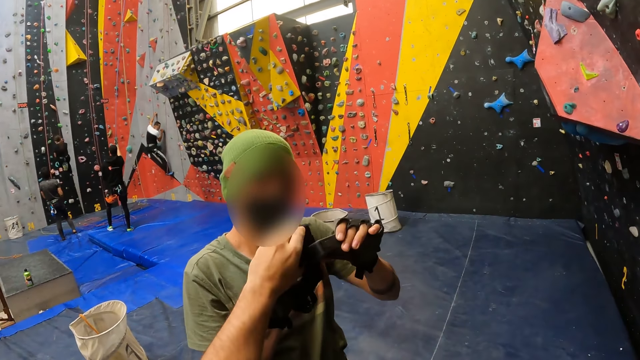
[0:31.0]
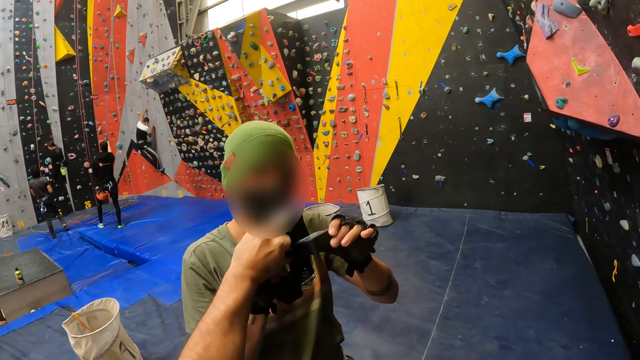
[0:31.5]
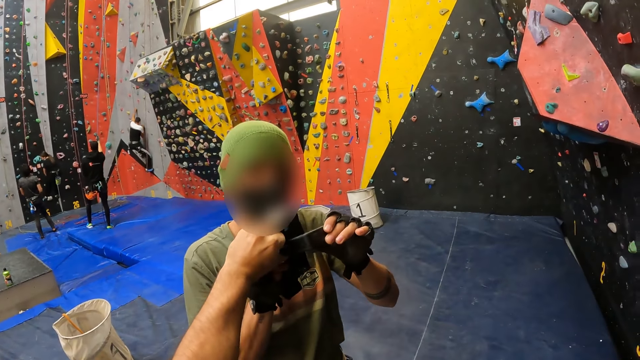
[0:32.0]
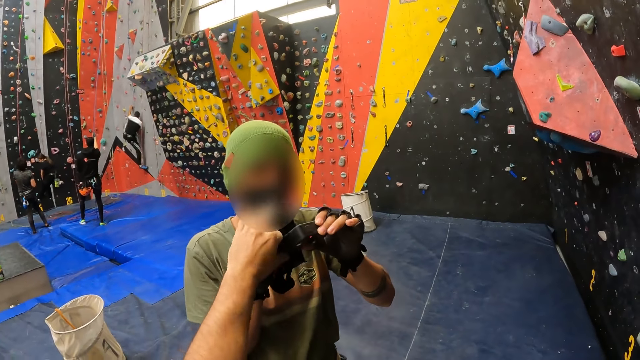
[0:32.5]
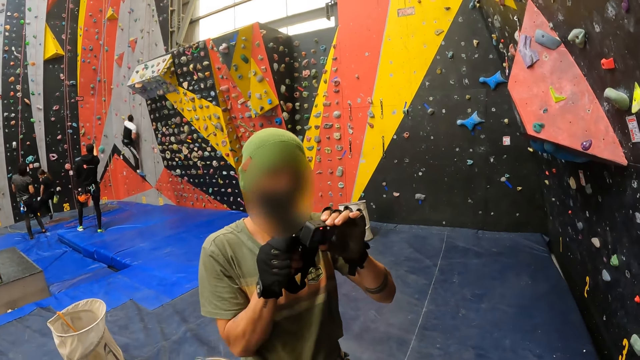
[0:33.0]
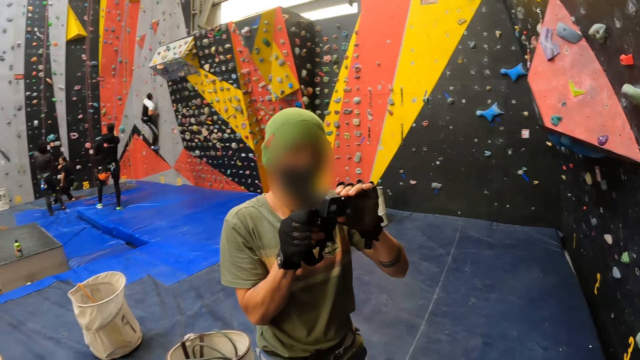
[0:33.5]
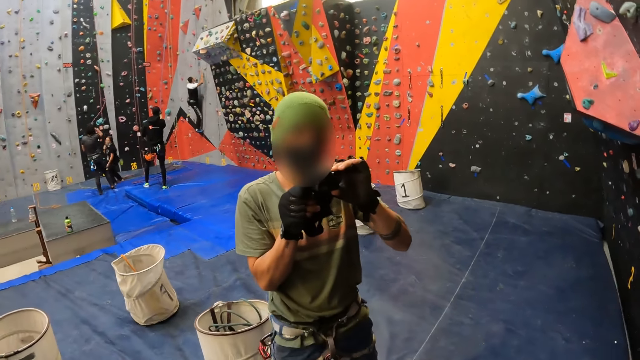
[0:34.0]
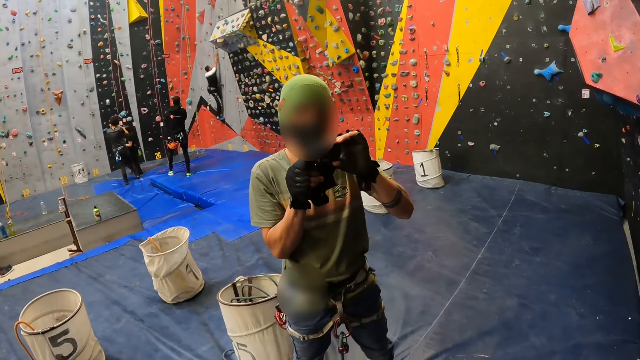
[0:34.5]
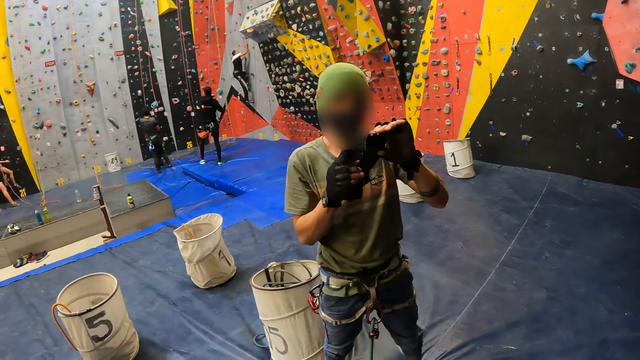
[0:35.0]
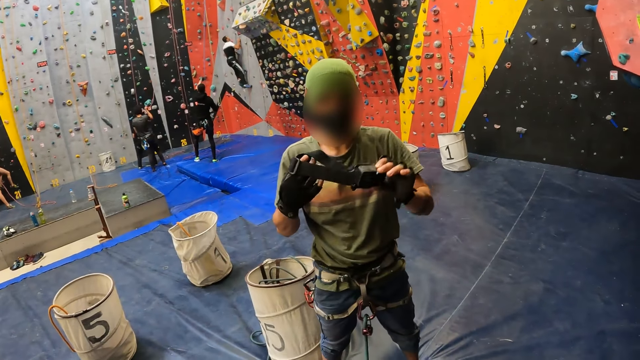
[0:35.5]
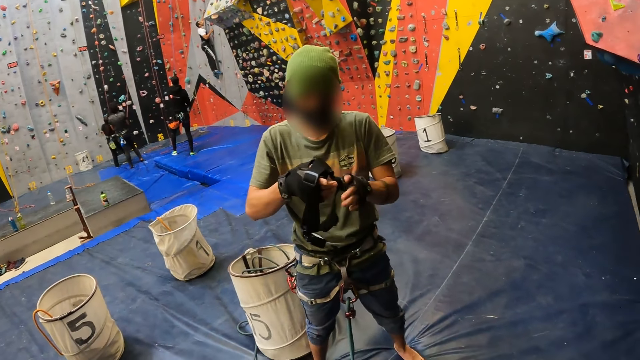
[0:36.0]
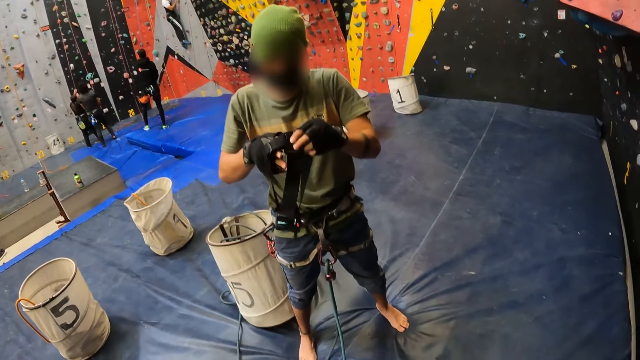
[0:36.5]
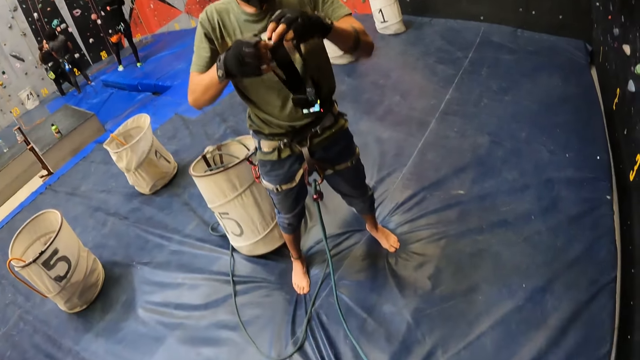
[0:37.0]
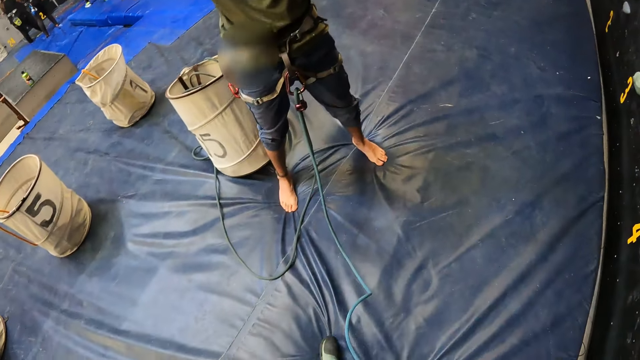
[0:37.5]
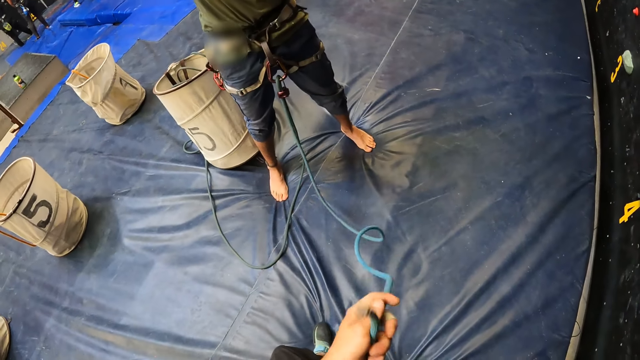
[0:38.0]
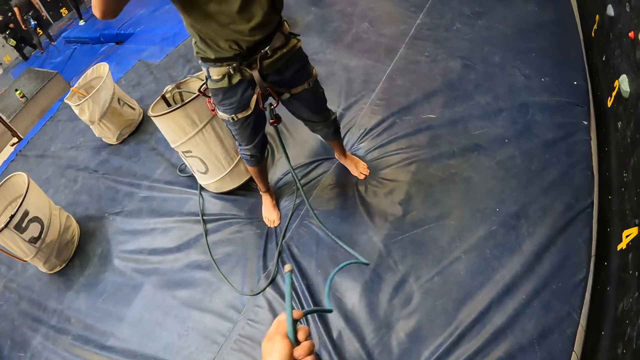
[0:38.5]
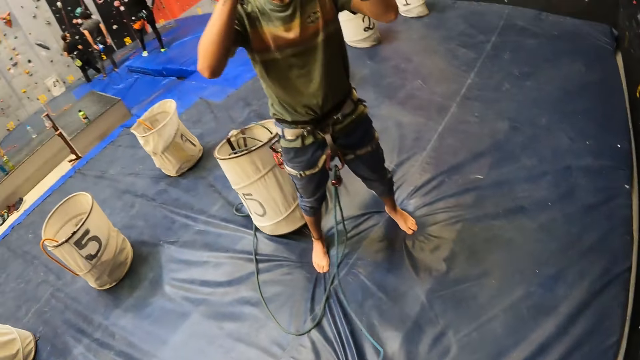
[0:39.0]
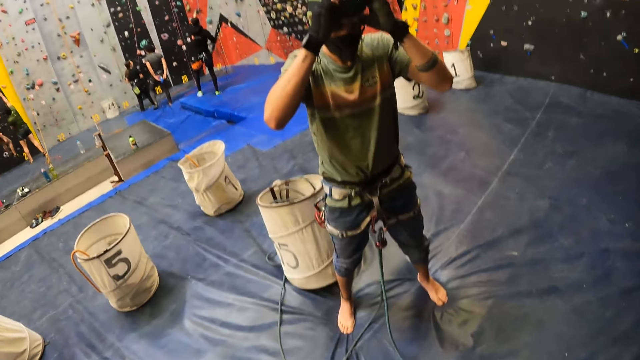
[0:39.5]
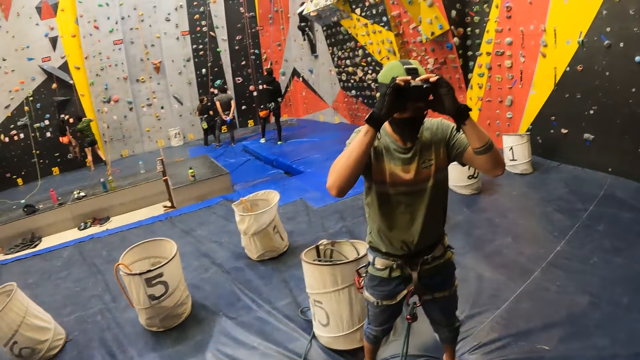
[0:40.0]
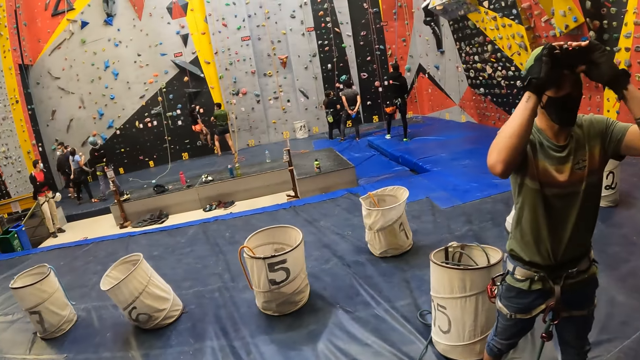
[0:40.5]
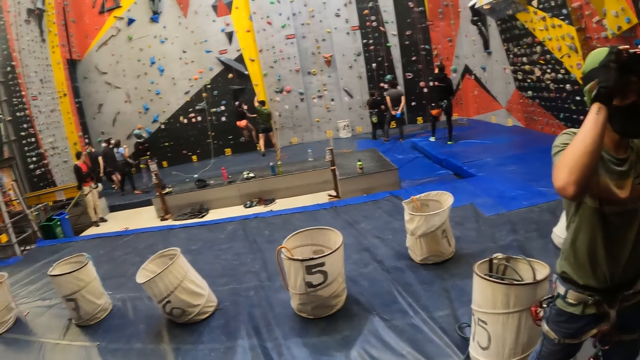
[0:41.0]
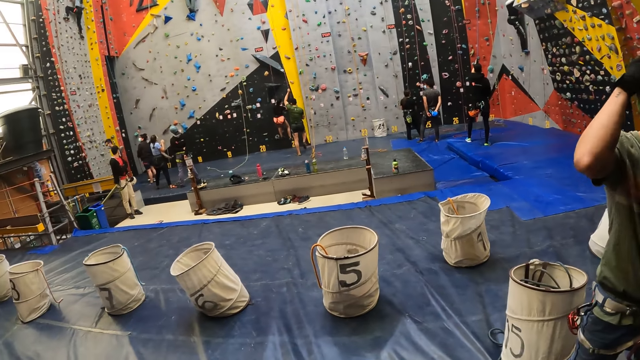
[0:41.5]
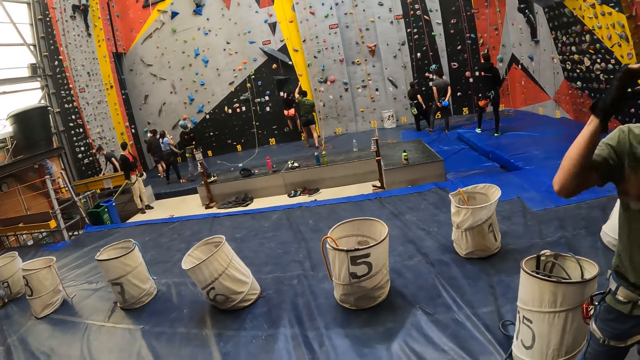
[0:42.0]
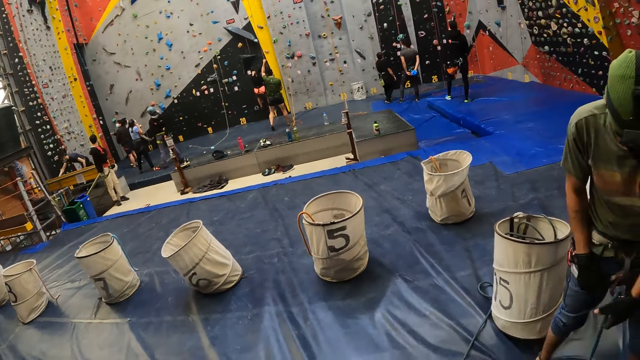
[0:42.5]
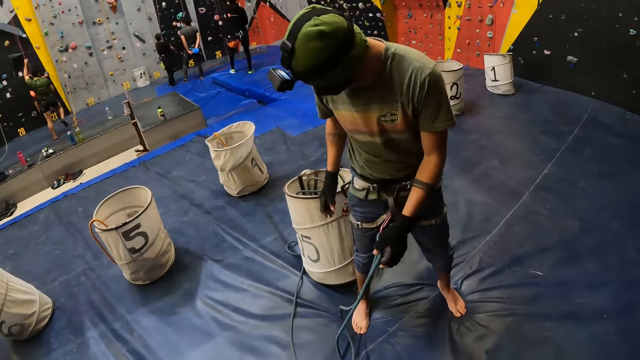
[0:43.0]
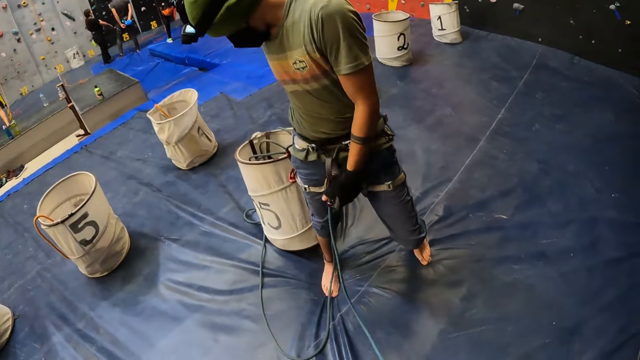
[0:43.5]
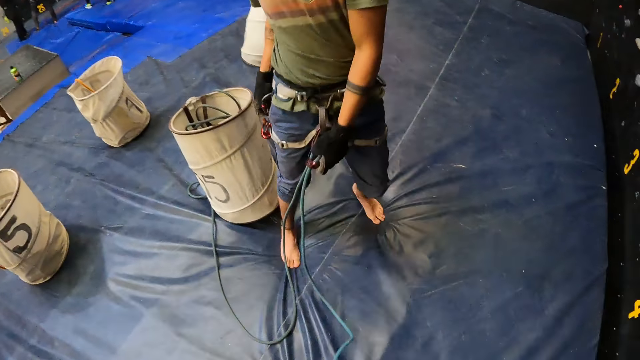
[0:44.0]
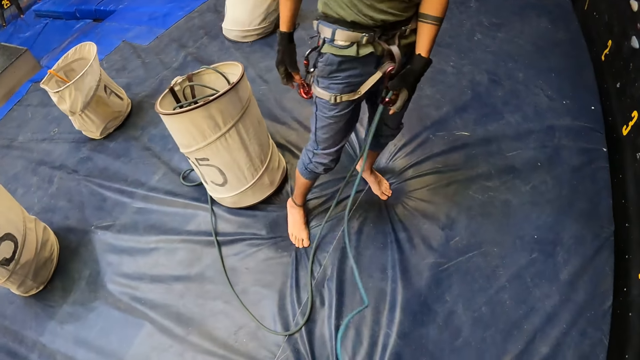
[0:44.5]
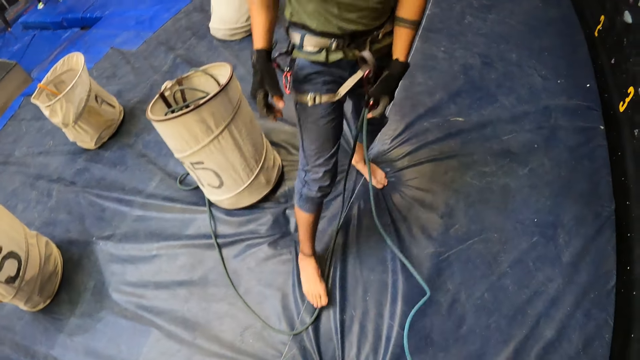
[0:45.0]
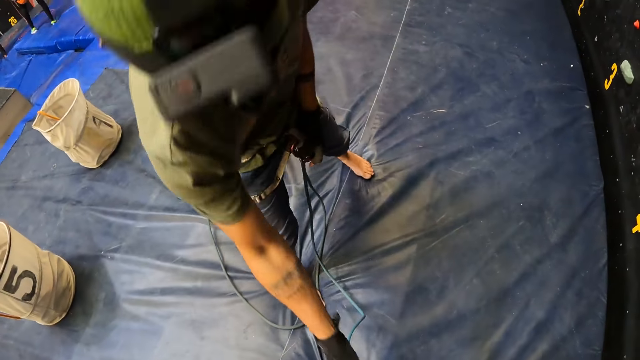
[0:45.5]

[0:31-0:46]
The camera wearer talks to a man. The man wears his camera. The camera wearer holds the rope. The man wears his camera. The camera wearer looks around. The man holds the rope.

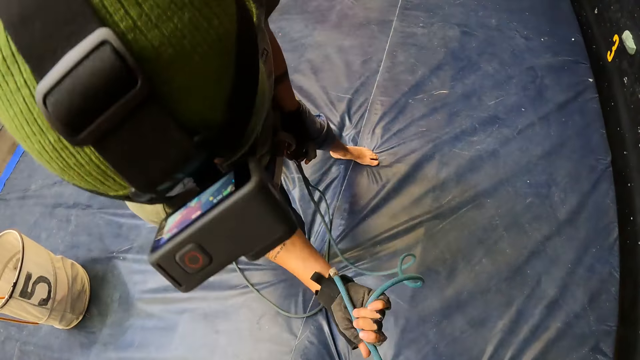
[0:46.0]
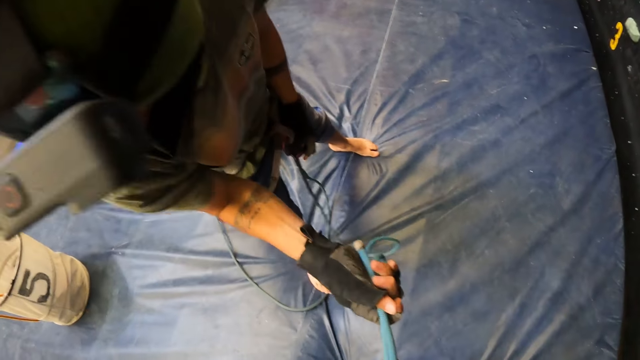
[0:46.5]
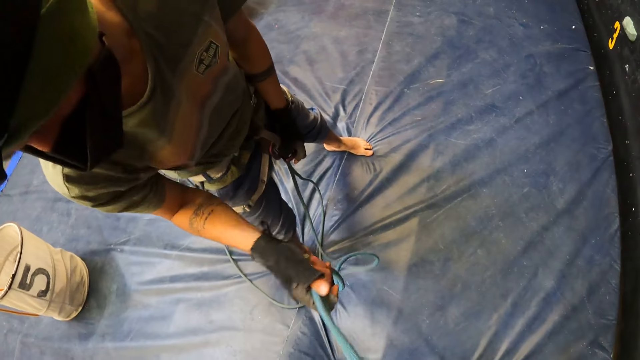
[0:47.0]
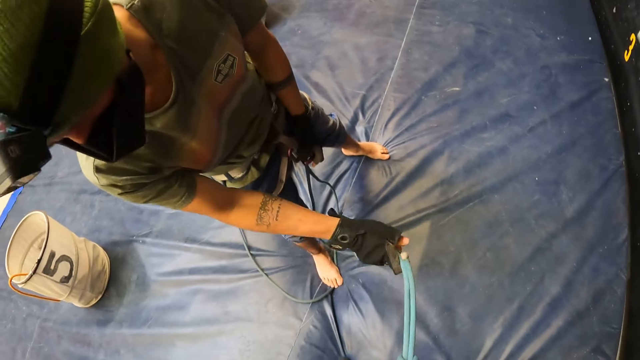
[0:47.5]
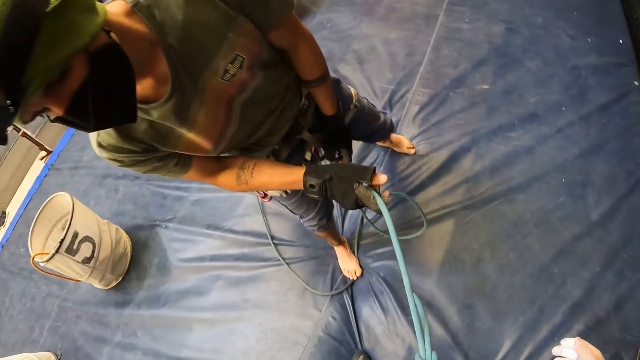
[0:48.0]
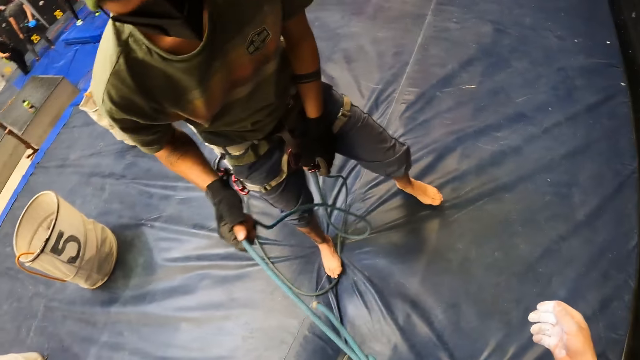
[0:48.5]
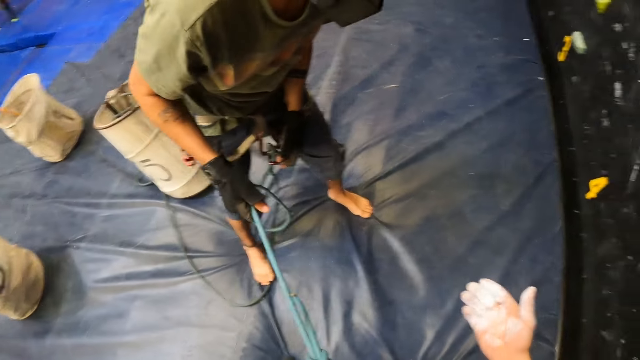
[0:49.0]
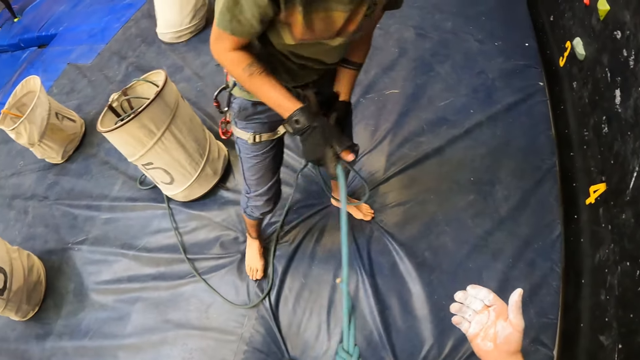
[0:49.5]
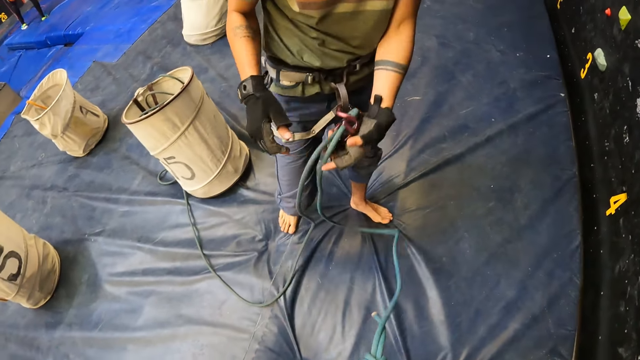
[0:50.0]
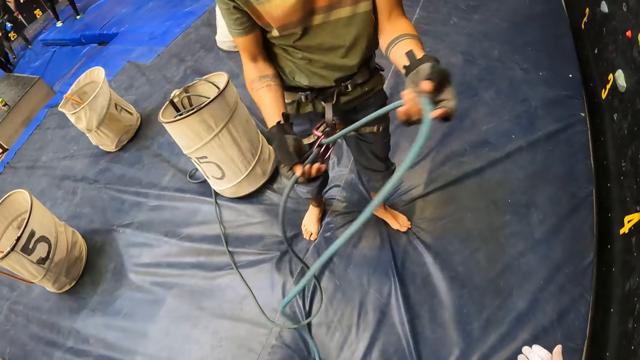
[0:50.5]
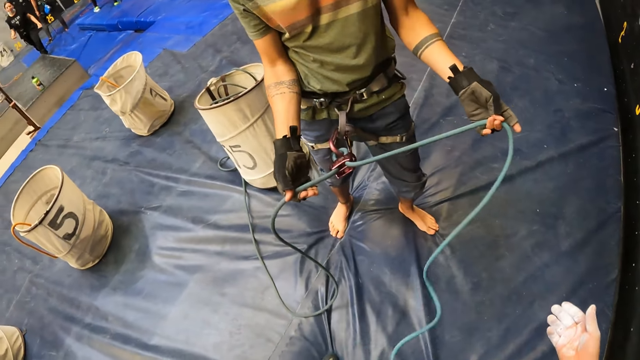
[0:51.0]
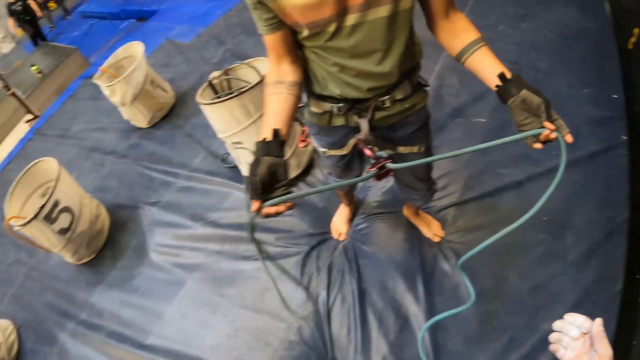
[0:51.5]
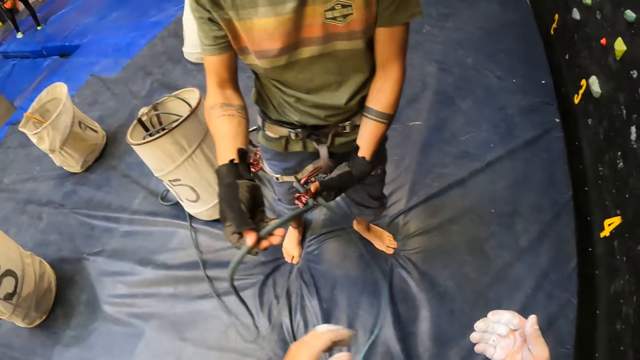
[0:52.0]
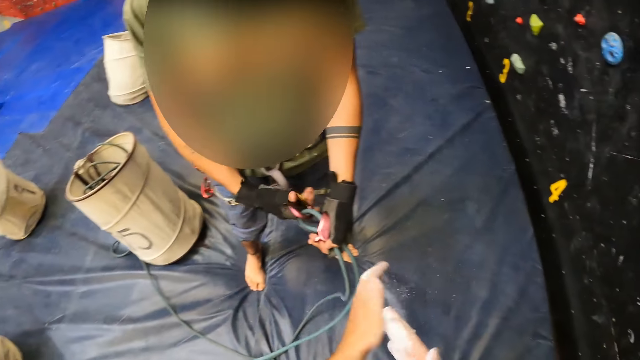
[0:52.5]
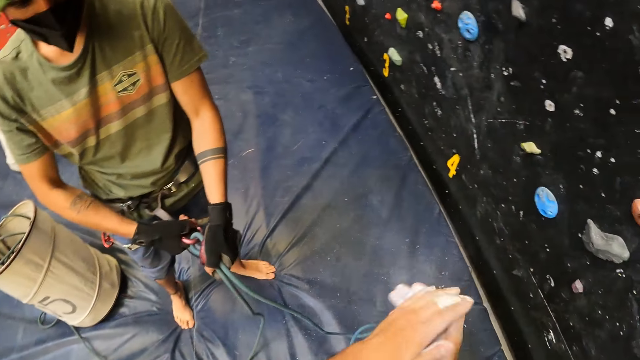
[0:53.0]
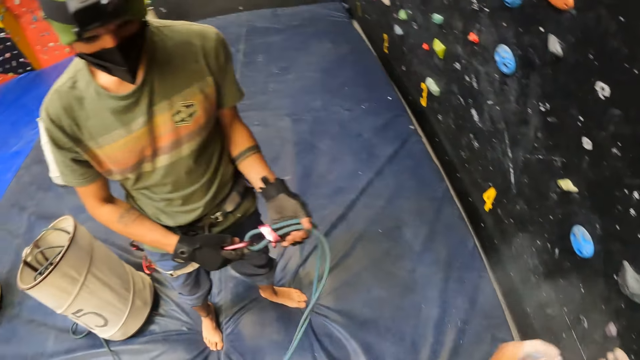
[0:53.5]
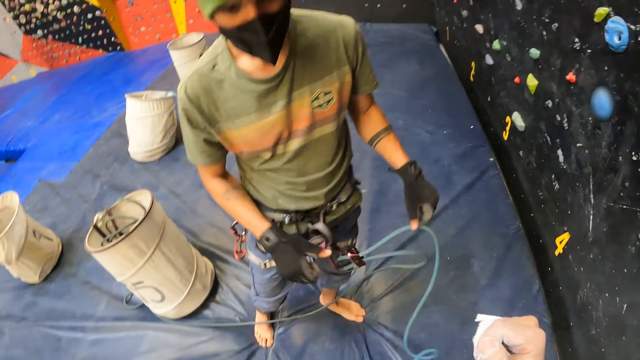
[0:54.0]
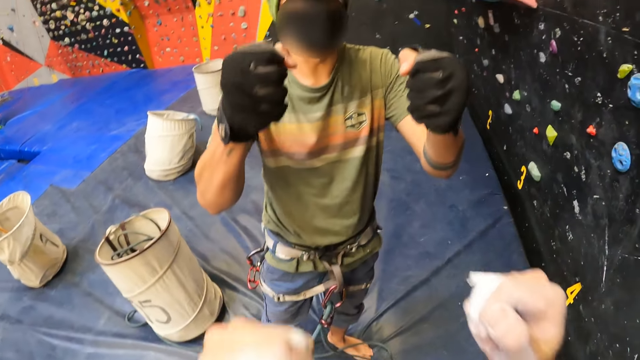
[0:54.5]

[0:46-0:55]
The camera wearer looks at the hand. They rub the hands together.
